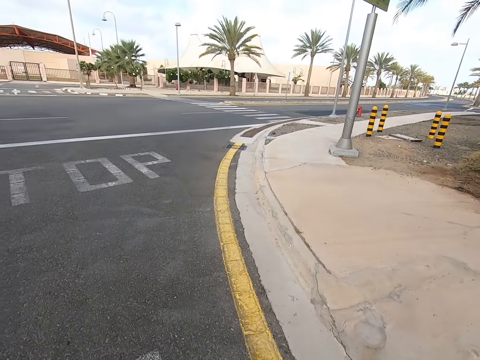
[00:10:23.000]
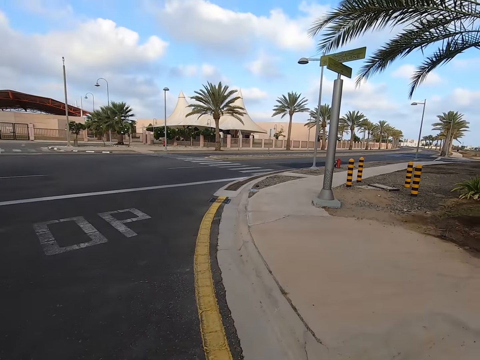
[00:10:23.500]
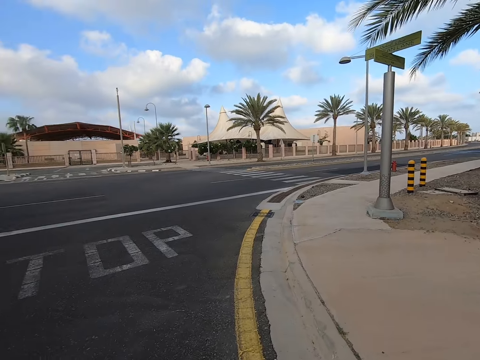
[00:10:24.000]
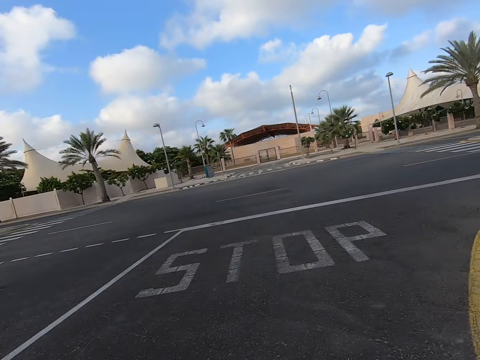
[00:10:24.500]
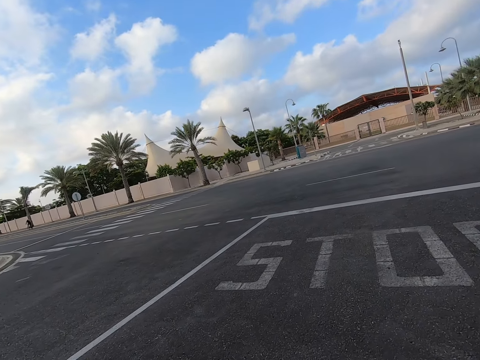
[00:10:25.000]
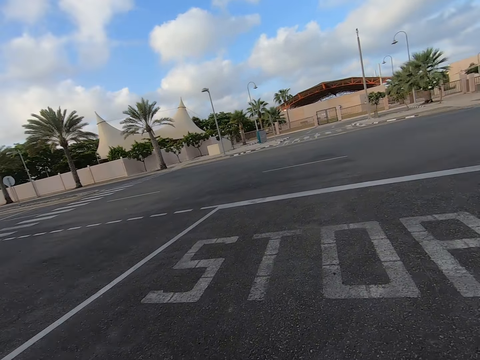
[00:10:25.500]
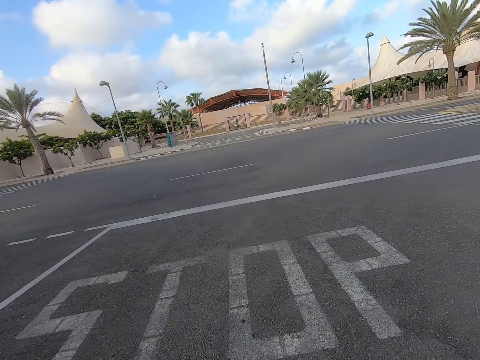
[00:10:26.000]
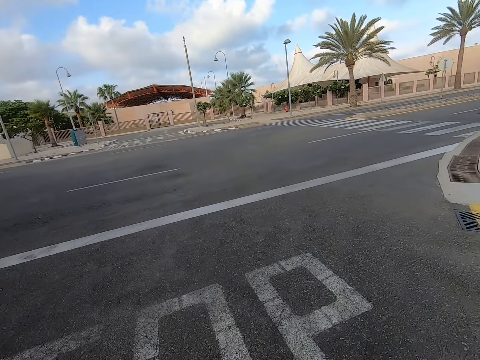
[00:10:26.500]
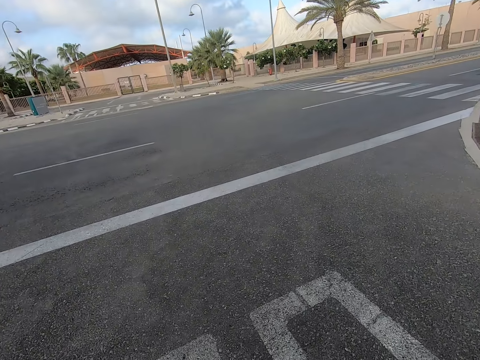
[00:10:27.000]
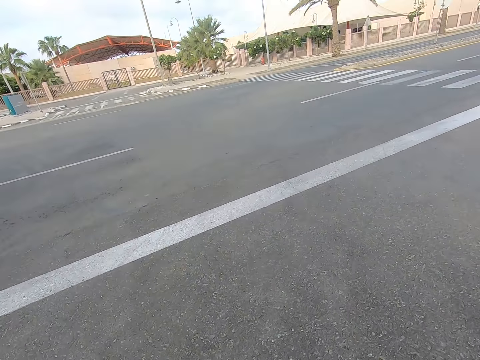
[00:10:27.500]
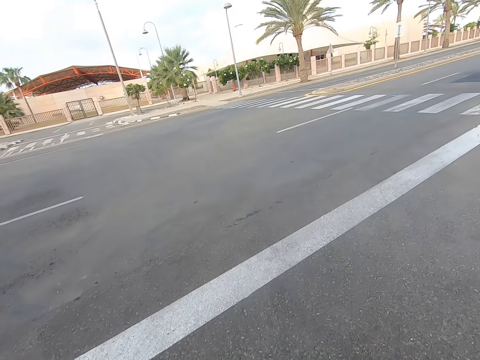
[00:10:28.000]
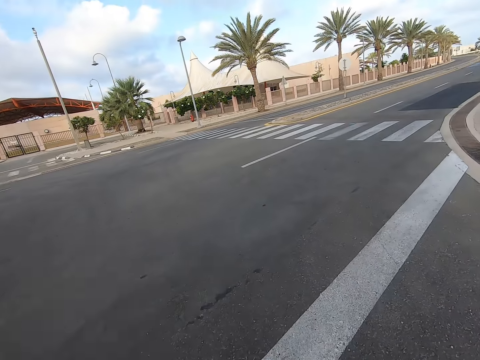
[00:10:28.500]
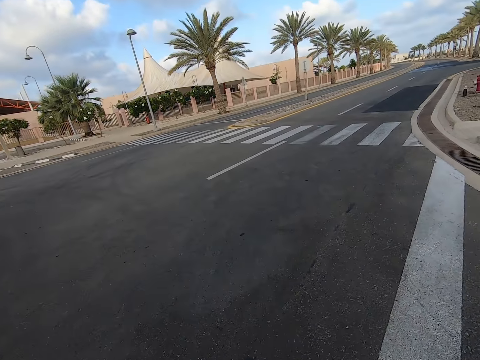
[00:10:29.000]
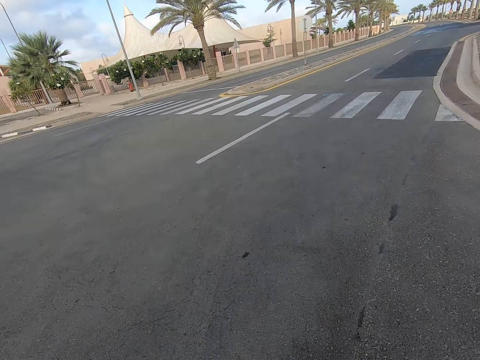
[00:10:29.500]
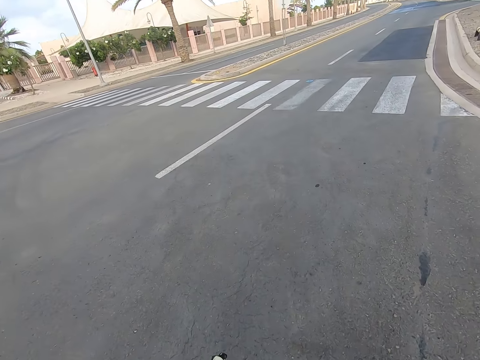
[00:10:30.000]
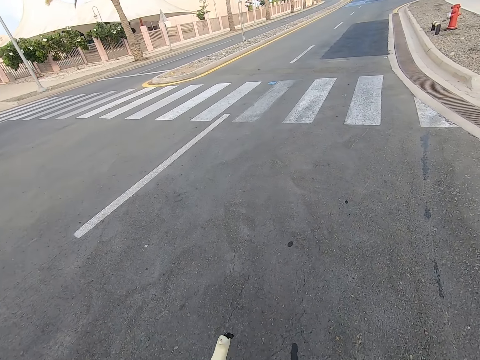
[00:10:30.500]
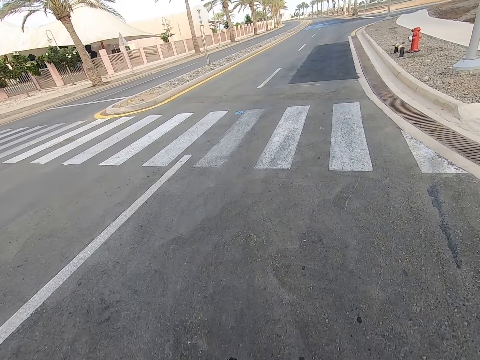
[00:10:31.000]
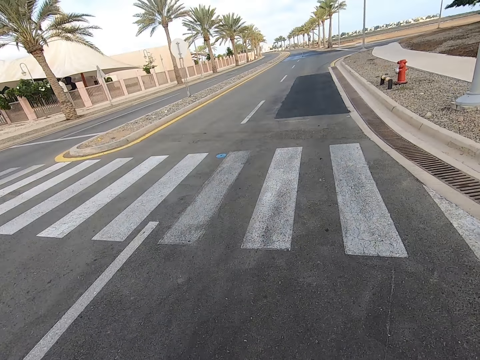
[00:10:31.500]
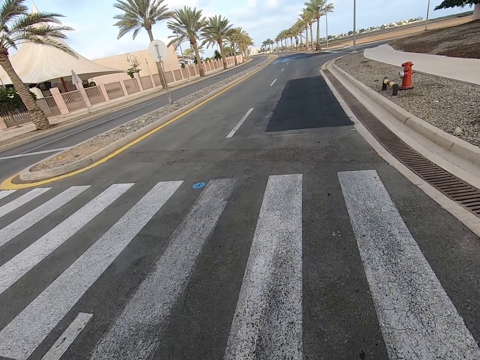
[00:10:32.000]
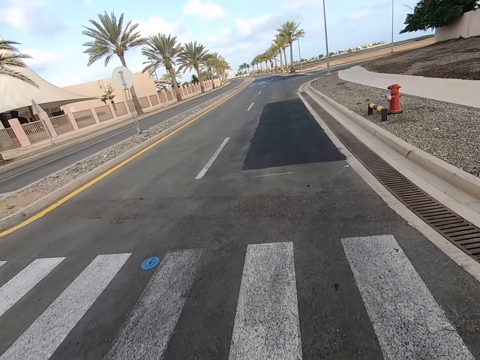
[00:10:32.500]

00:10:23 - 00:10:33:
The camera wearer rides a bicycle on a road.

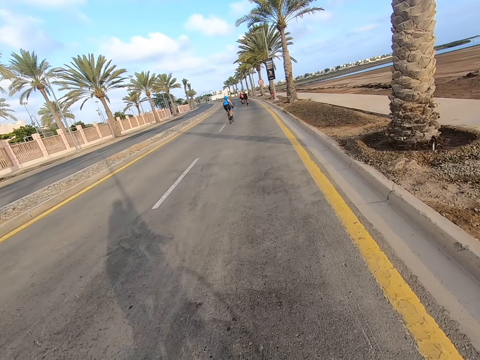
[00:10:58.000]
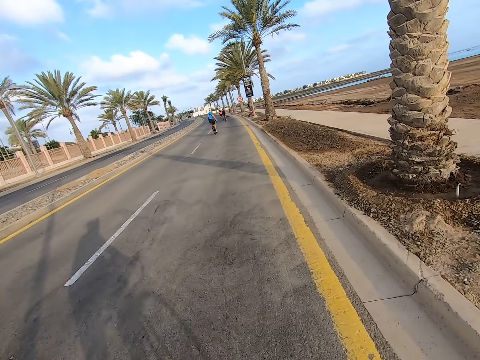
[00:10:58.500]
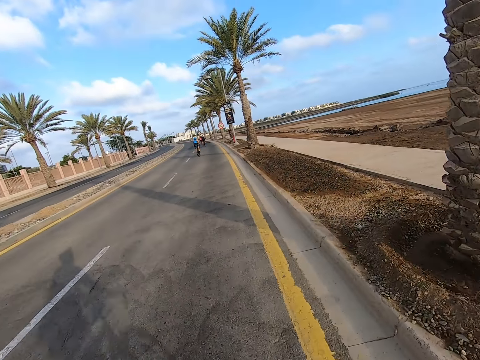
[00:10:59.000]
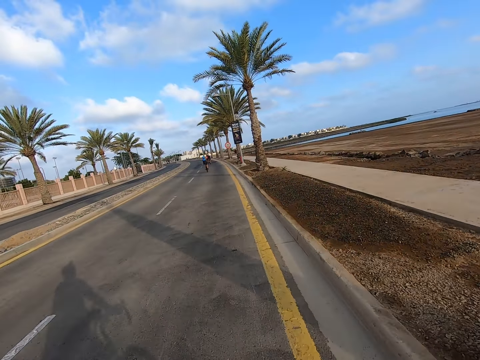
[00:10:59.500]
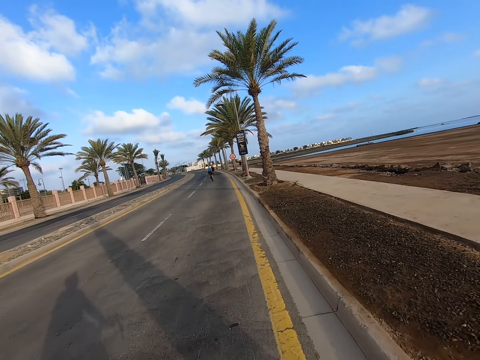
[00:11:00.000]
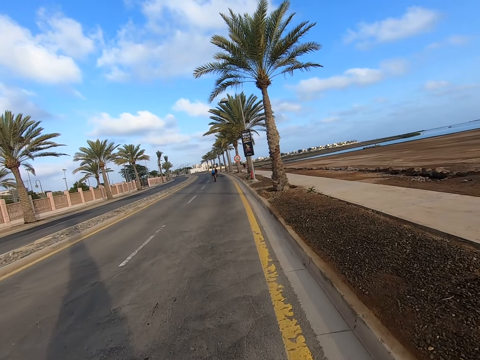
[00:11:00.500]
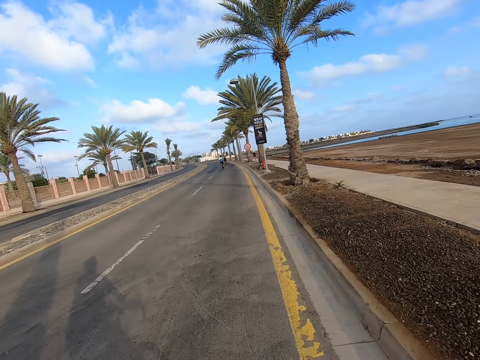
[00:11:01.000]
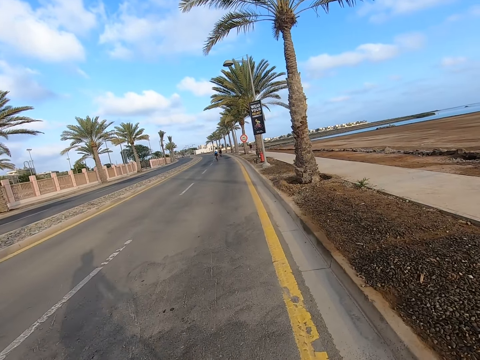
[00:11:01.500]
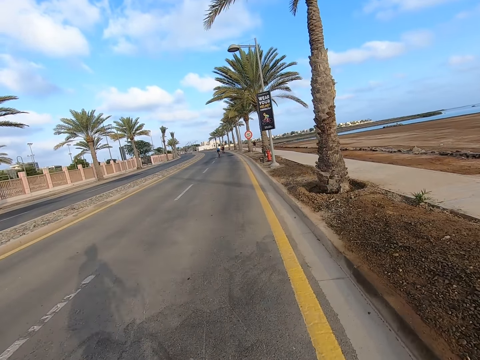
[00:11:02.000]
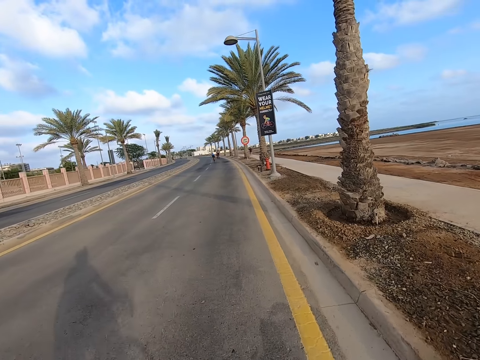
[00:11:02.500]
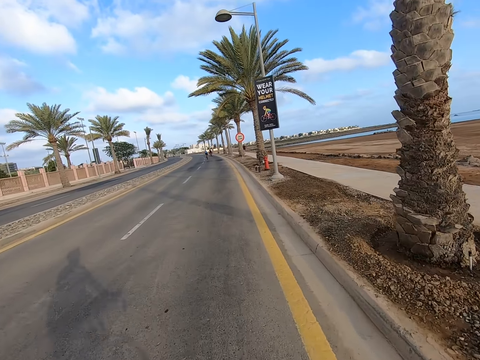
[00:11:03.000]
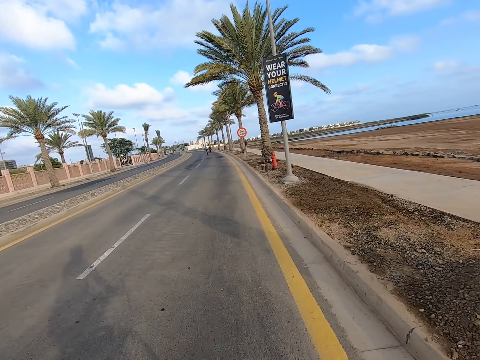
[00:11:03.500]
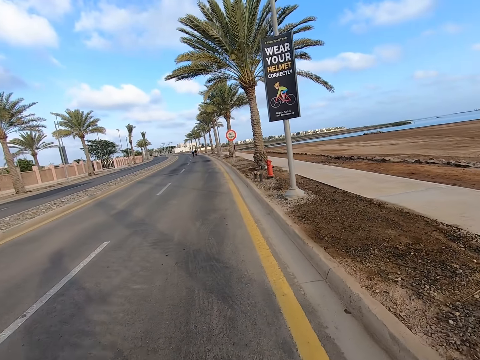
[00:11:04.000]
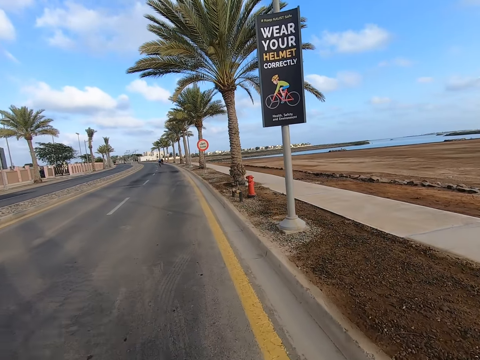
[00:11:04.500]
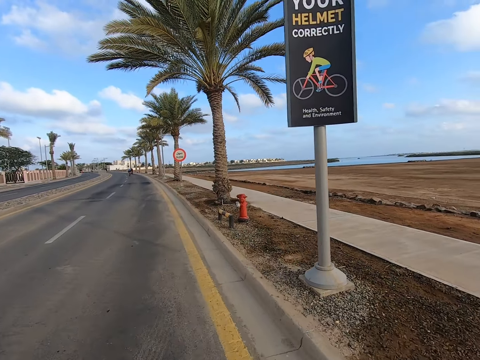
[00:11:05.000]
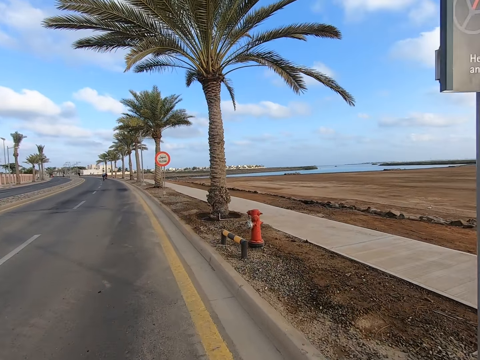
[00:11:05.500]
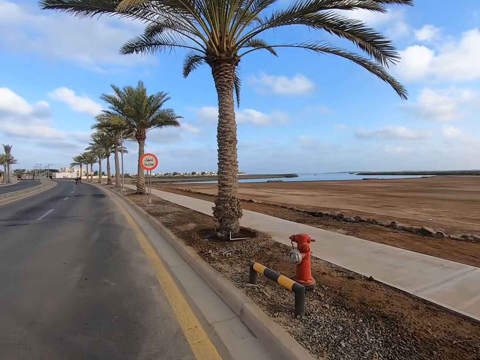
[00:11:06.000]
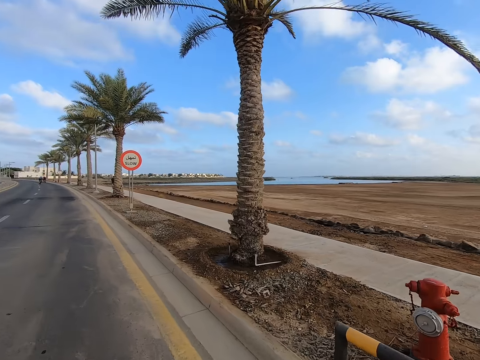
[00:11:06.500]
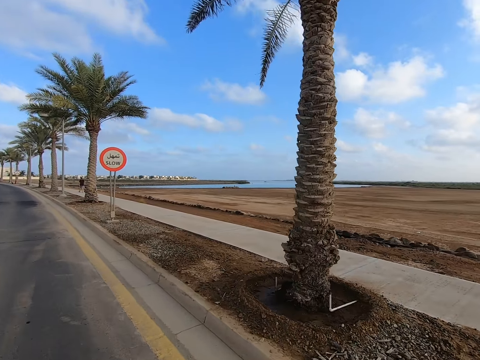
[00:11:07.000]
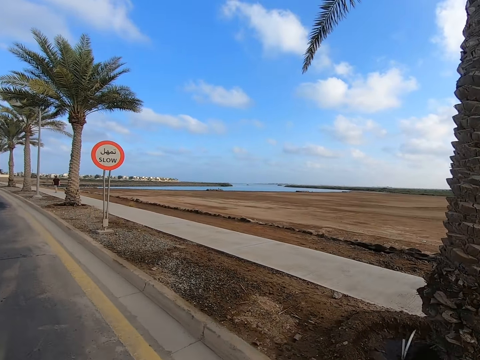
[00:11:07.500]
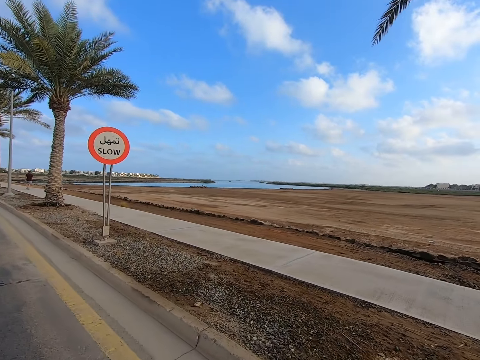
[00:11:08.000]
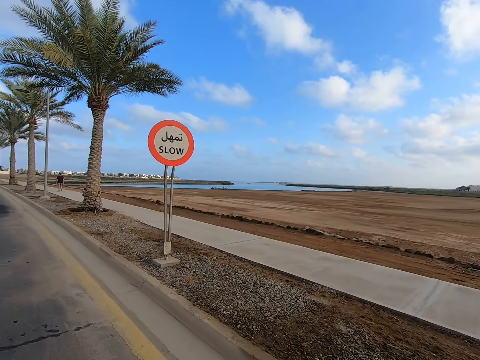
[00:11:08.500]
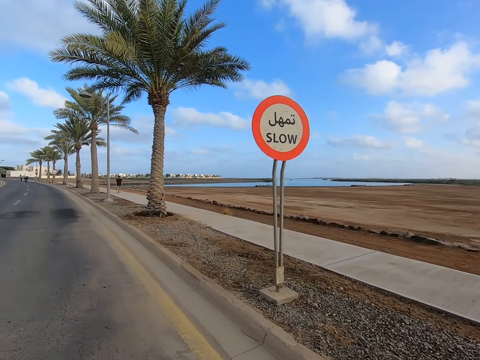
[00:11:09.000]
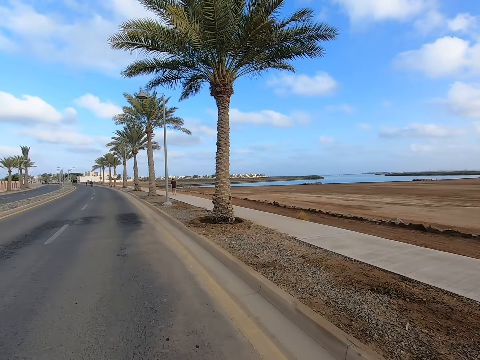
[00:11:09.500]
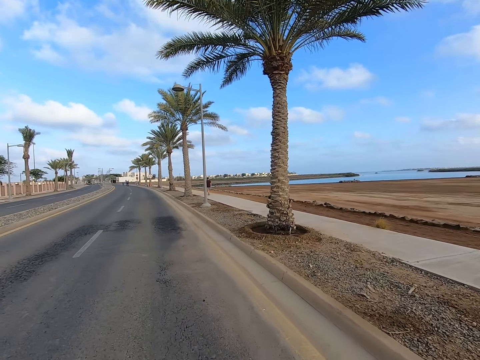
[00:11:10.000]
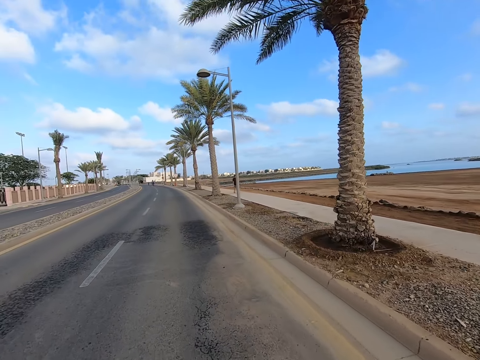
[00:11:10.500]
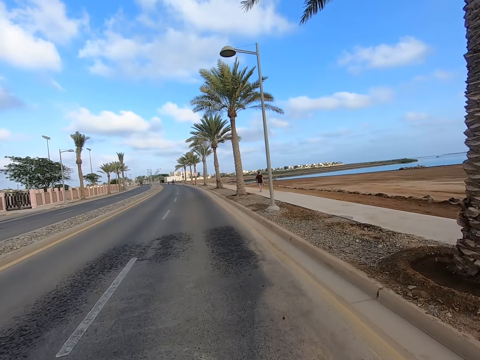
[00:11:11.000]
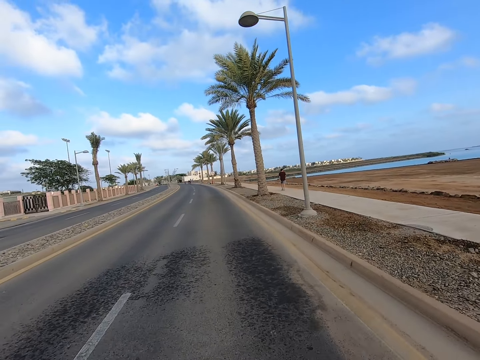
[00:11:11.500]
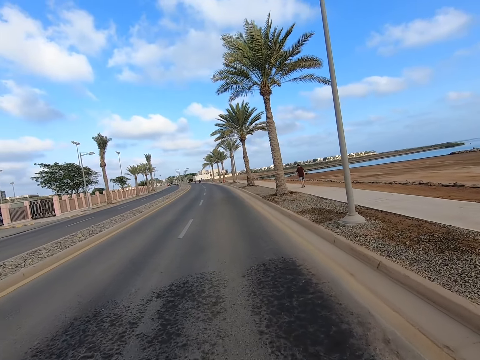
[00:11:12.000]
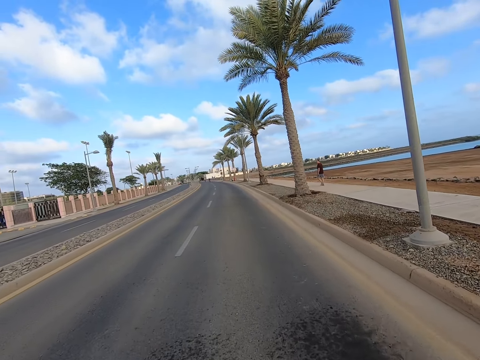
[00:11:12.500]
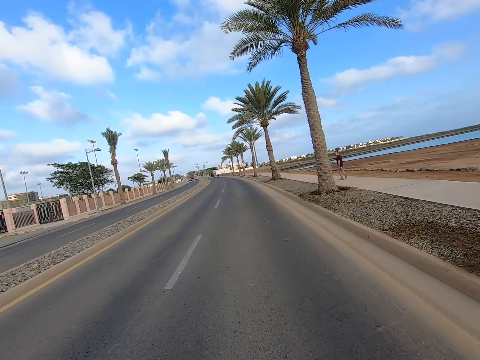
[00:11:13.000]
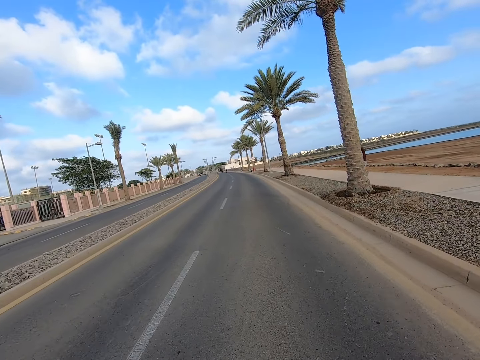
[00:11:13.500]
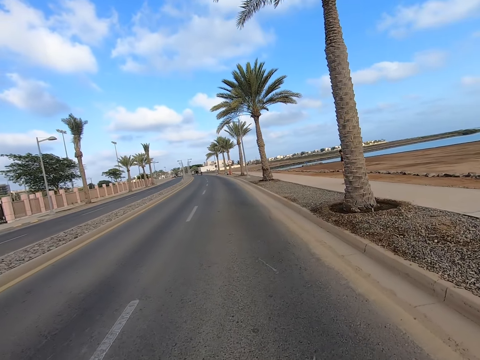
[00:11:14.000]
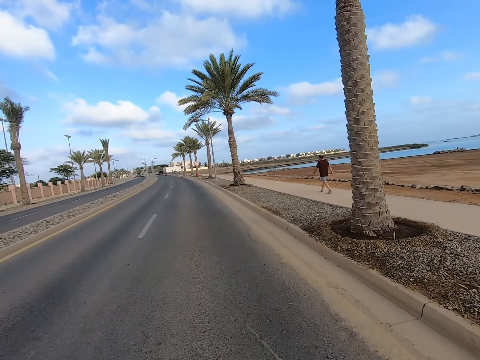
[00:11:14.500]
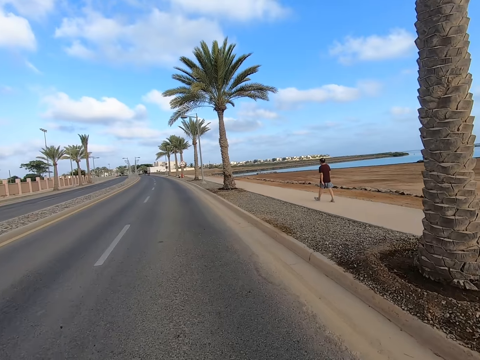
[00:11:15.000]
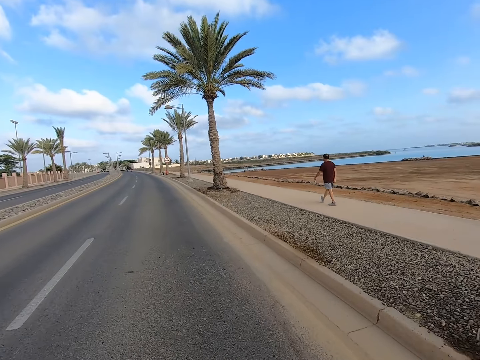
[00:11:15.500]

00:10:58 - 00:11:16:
The camera wearer cycles the bicycle on the road. A man walks on the road.
